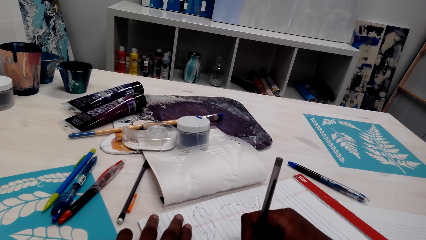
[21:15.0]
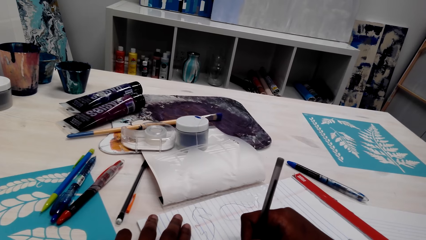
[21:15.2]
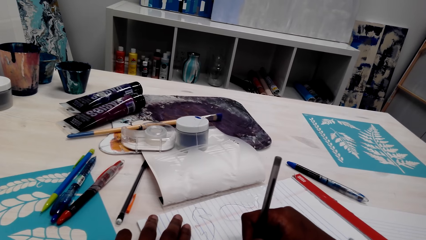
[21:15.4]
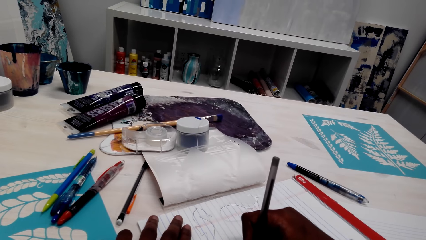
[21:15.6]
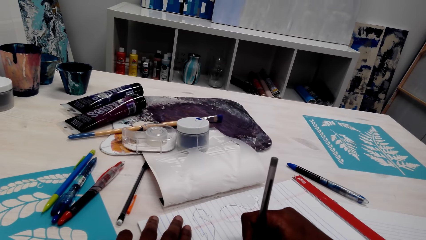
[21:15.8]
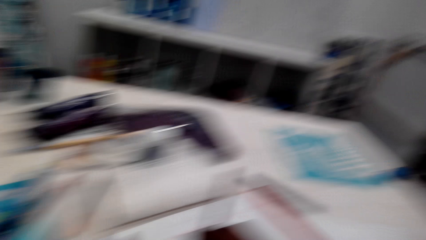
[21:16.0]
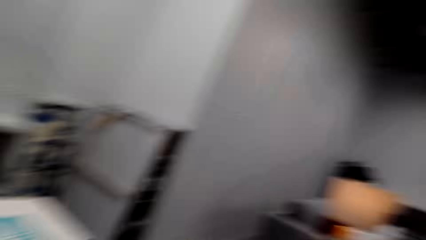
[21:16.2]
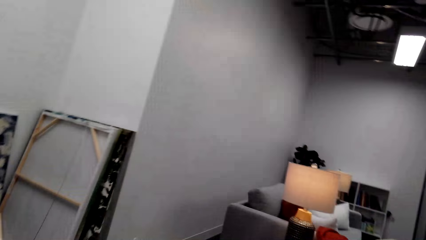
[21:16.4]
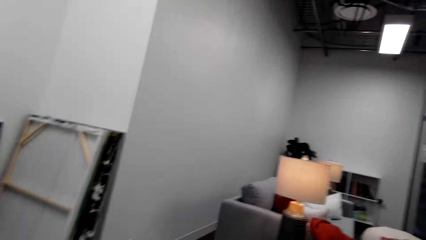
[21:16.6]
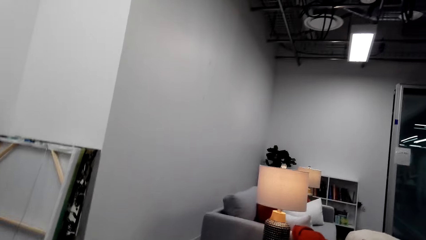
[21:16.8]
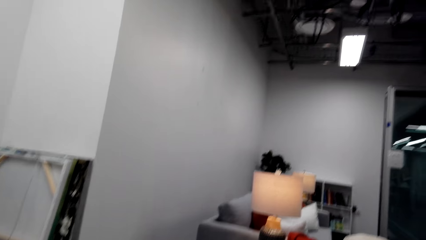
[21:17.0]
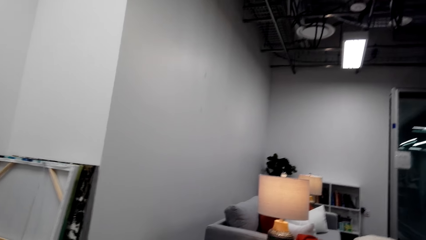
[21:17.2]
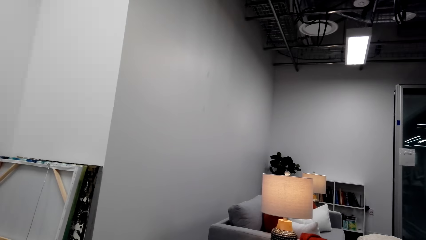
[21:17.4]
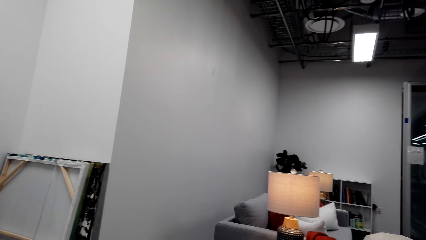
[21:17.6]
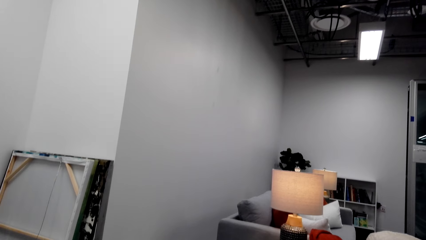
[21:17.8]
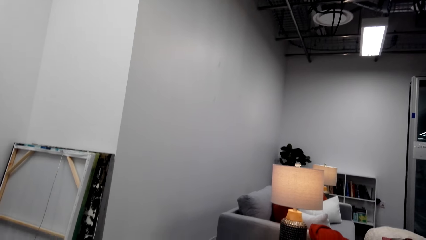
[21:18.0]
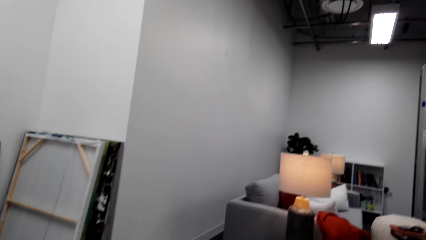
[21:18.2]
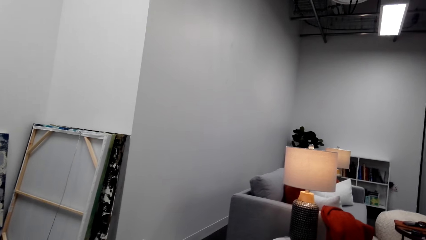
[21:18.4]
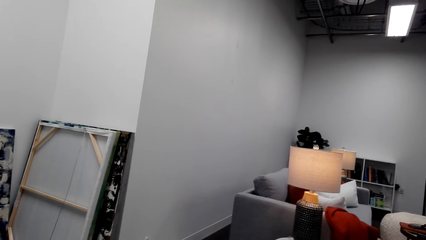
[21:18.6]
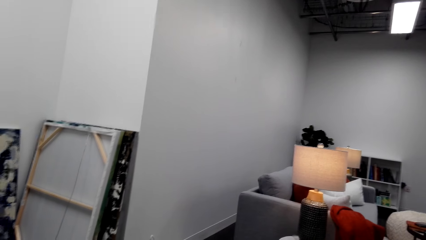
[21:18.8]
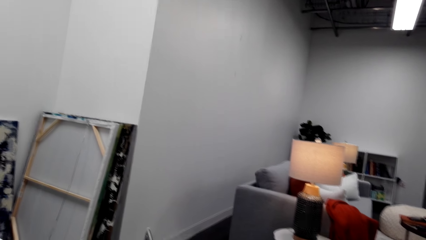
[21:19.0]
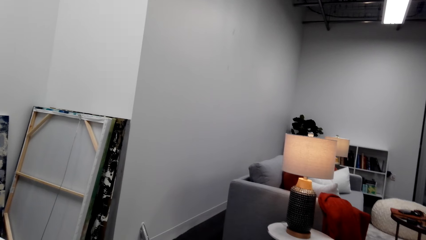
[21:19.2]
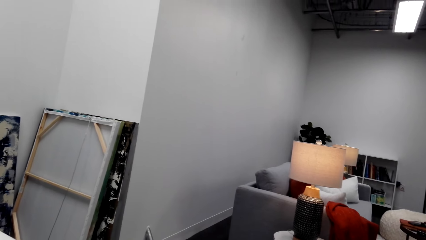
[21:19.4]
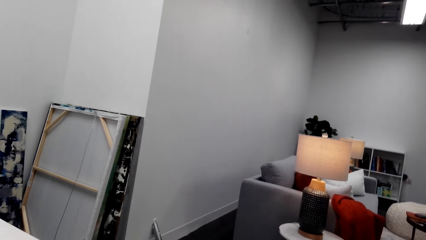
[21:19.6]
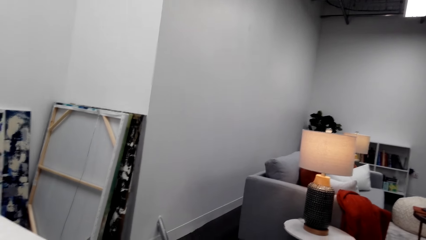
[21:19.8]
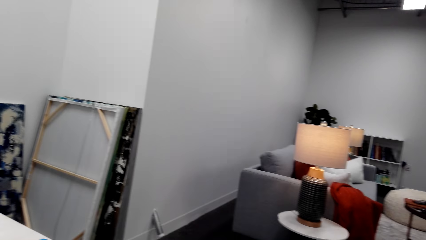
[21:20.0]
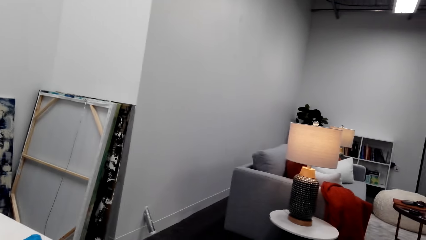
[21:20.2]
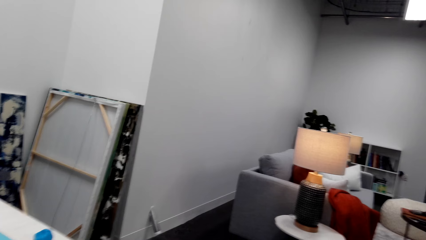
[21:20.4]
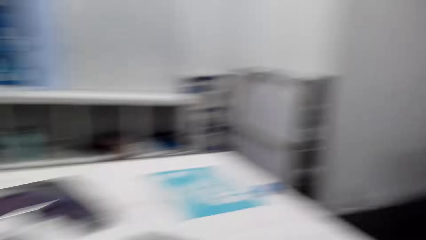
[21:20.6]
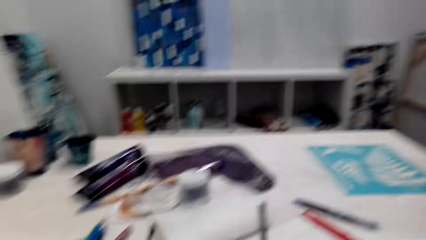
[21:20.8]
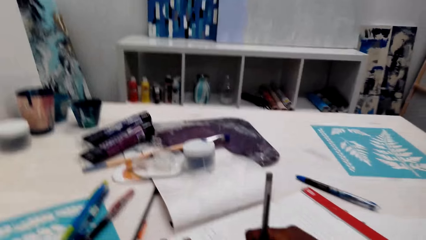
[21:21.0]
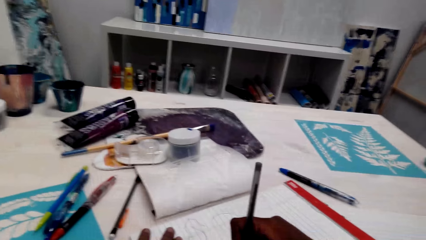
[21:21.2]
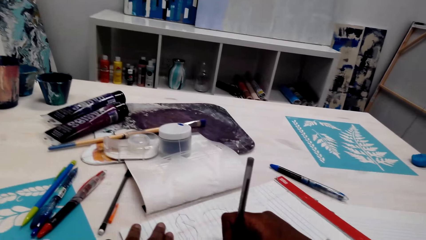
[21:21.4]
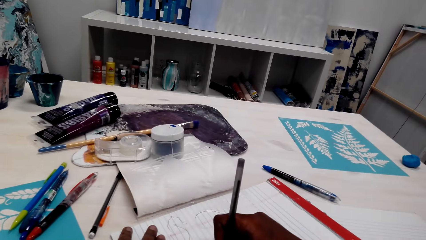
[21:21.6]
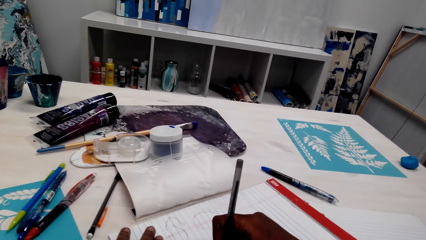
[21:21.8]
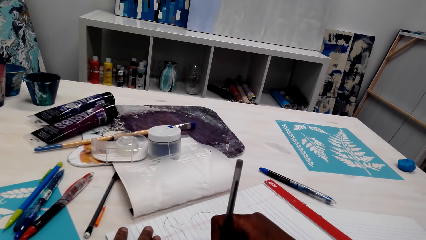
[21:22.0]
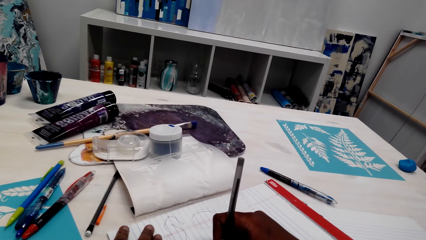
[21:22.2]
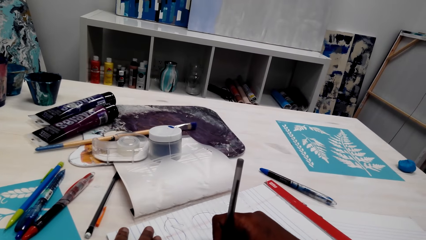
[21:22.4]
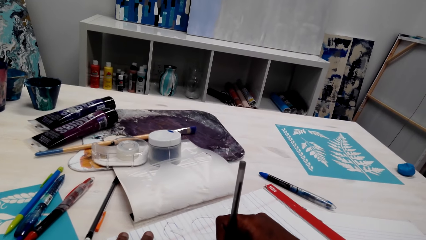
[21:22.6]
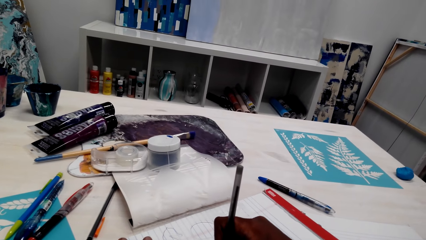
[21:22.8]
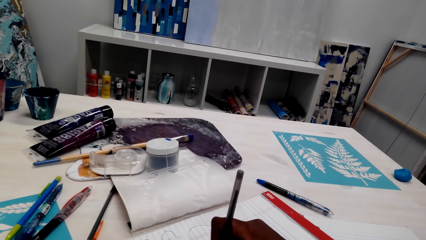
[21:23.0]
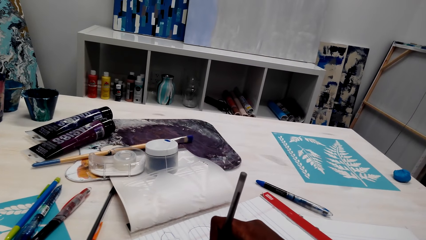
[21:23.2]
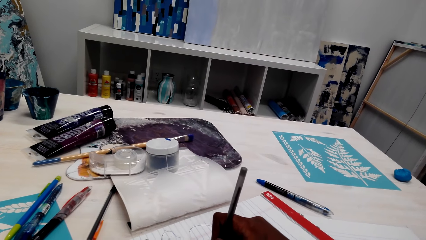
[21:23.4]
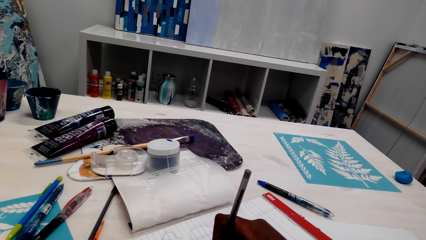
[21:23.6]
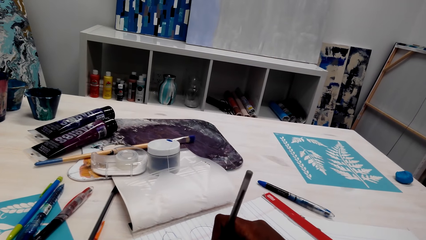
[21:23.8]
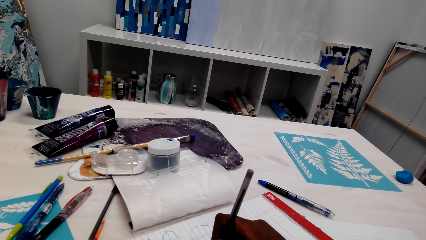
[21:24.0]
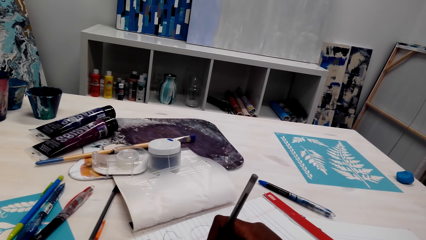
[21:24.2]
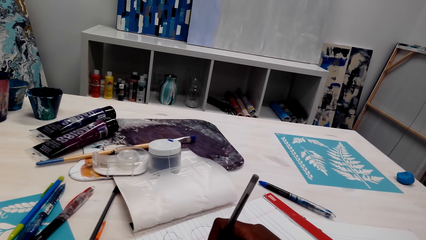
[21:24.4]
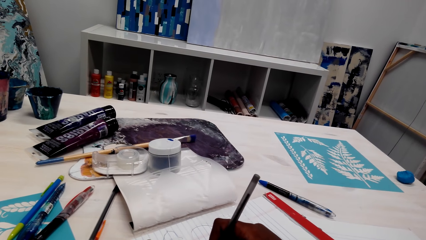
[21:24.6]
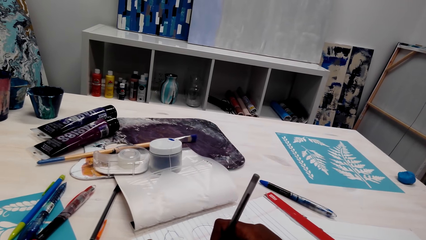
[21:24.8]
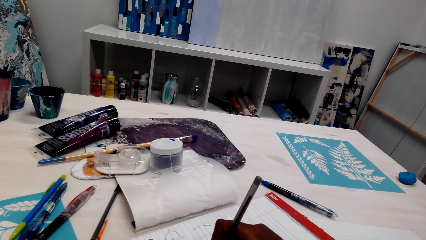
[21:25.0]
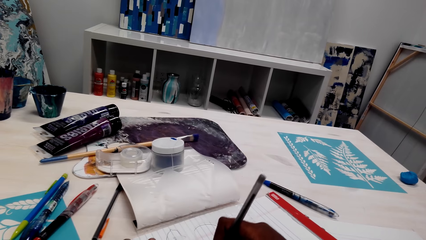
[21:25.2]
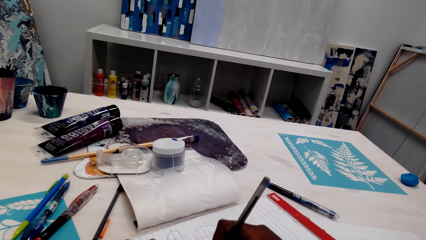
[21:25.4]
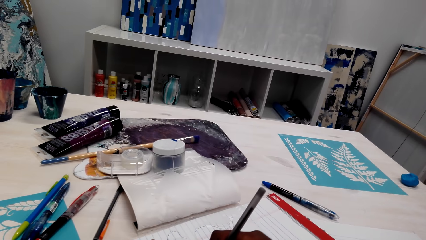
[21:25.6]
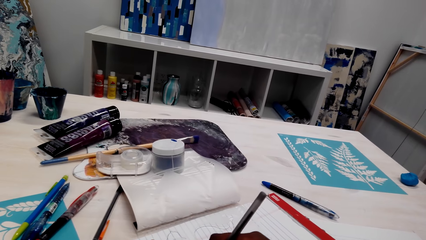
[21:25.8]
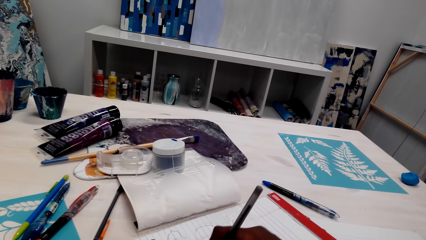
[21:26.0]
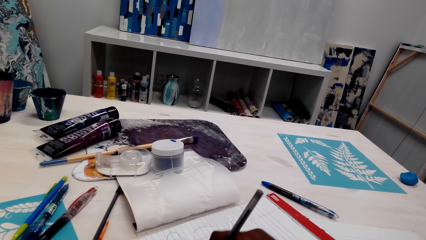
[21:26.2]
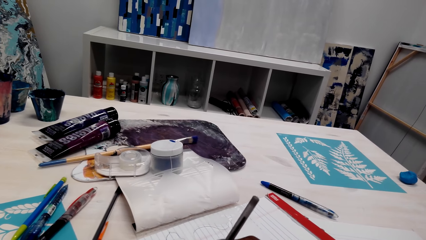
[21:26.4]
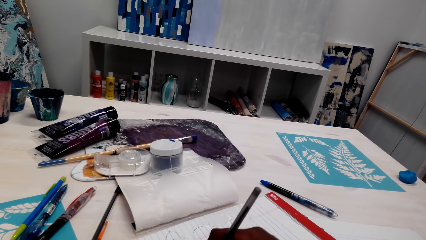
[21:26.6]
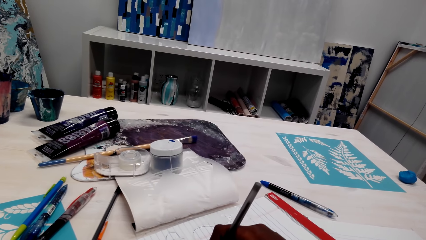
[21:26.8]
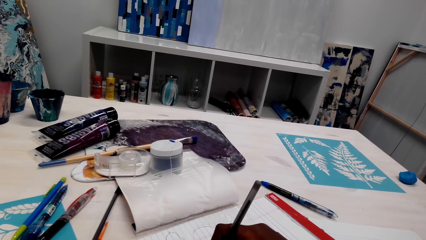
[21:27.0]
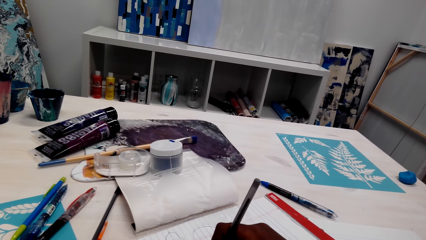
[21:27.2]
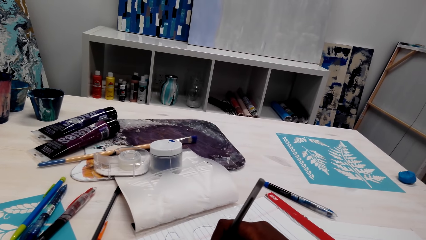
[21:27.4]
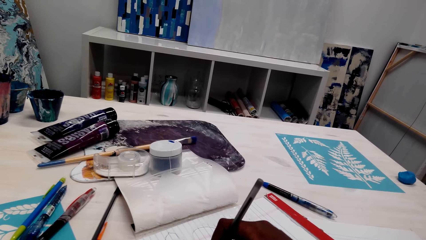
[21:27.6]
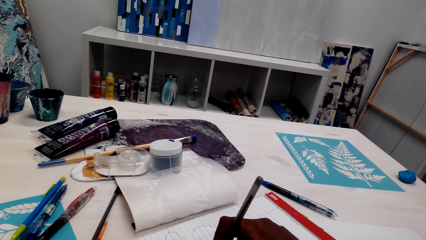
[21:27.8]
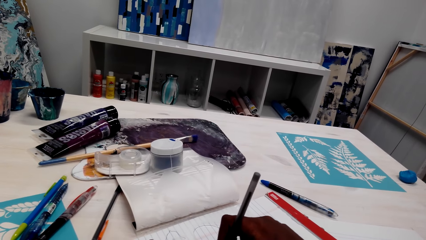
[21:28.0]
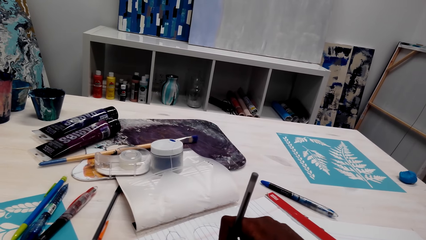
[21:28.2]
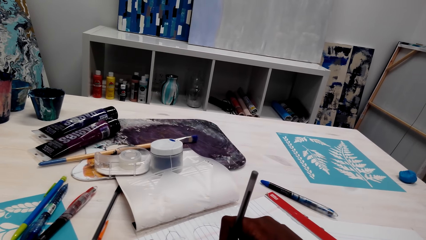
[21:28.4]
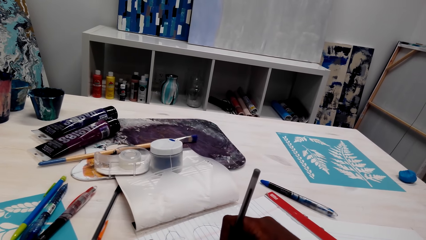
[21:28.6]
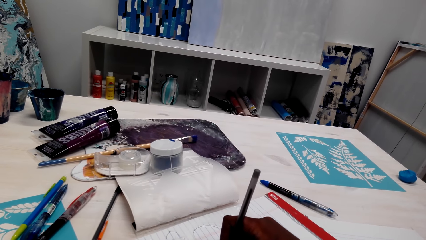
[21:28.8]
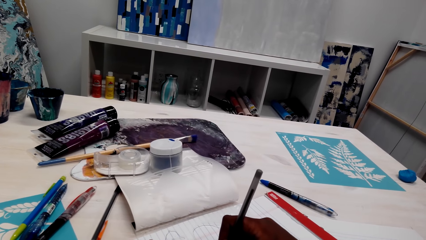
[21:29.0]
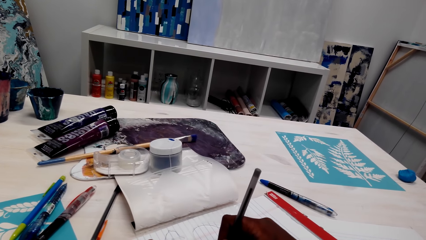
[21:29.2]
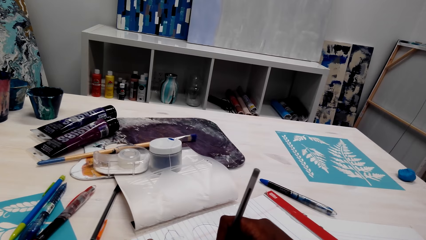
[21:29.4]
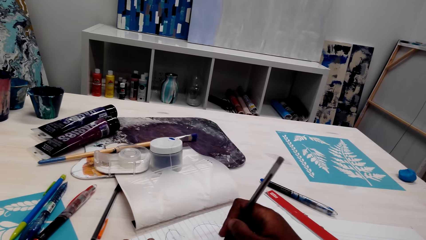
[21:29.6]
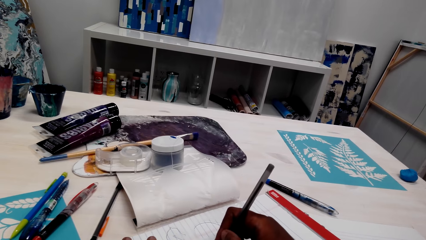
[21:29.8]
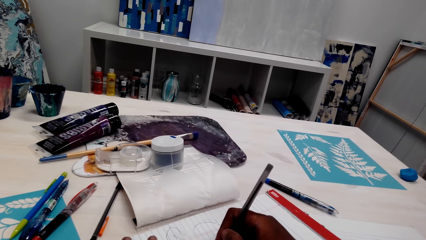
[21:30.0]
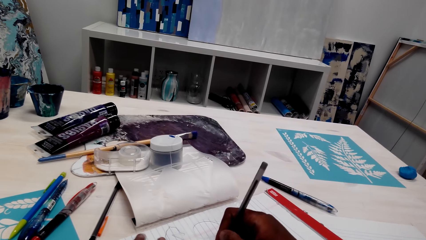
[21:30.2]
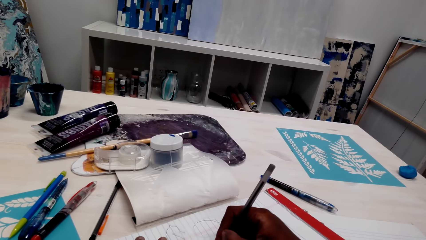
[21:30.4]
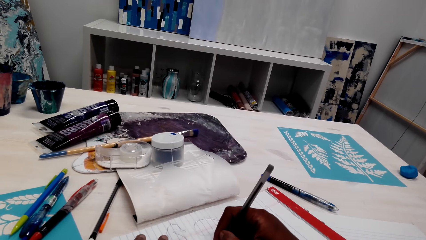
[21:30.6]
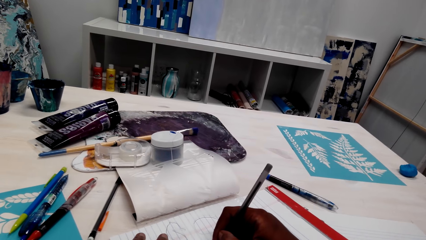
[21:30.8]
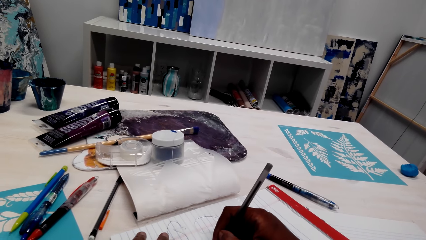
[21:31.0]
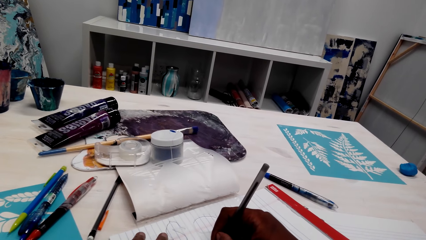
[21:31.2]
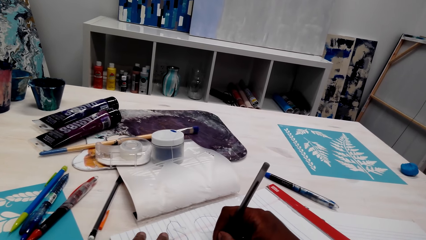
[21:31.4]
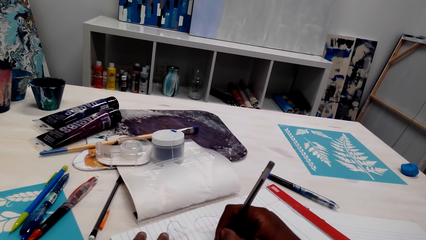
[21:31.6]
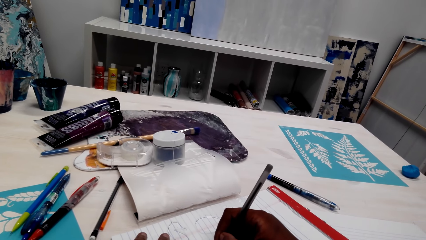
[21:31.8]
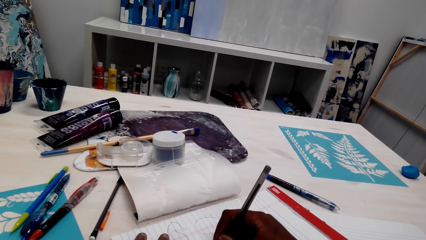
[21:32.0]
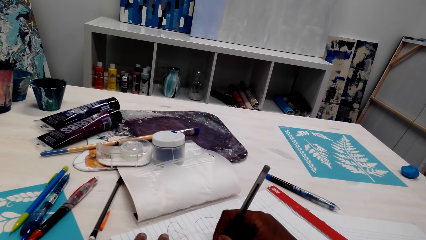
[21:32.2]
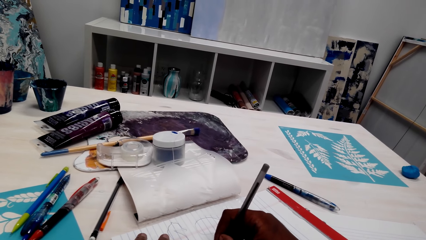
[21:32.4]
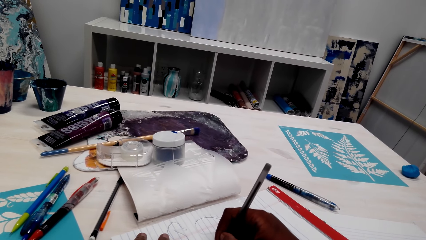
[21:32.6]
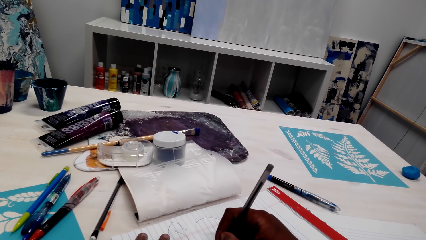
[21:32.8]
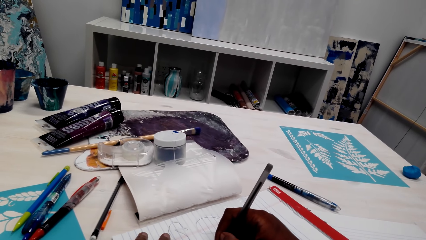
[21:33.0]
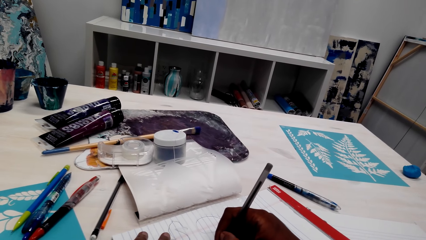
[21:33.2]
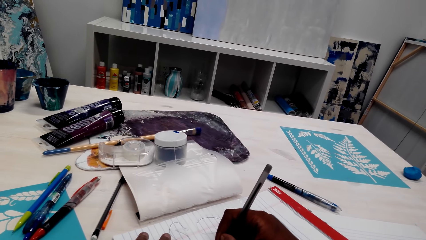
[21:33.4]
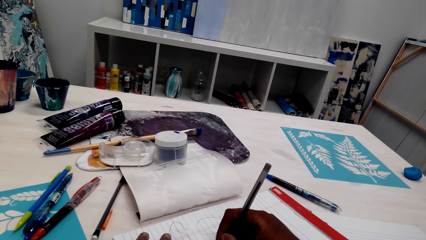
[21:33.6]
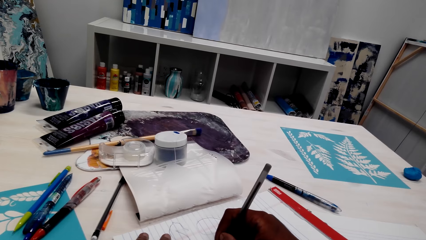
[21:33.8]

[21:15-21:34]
The camera wearer looks around. They draw on the book with a pen on the right hand.
